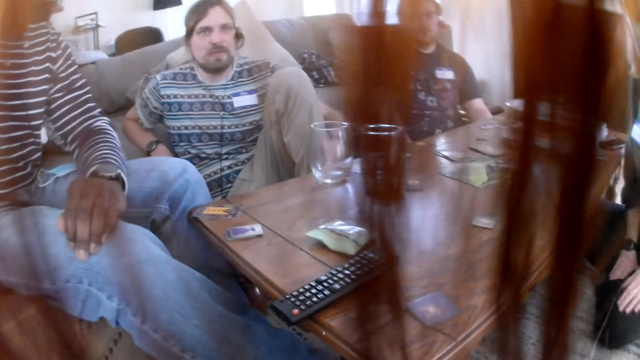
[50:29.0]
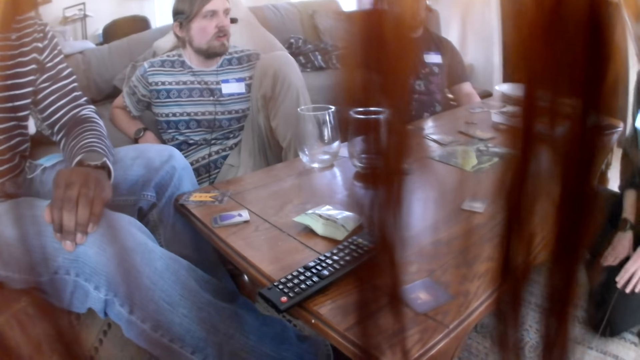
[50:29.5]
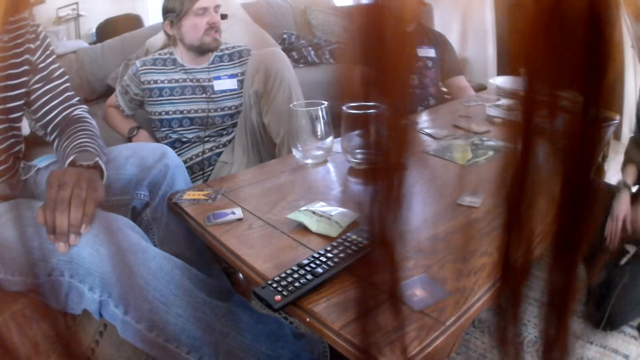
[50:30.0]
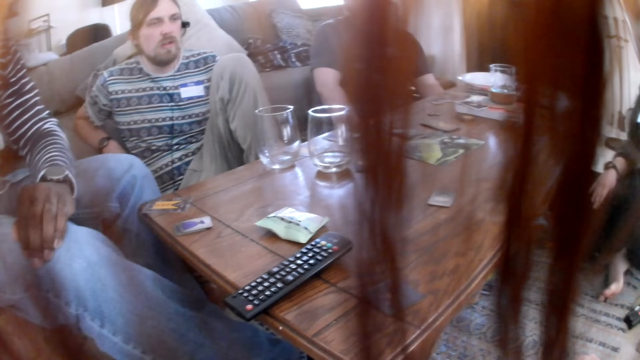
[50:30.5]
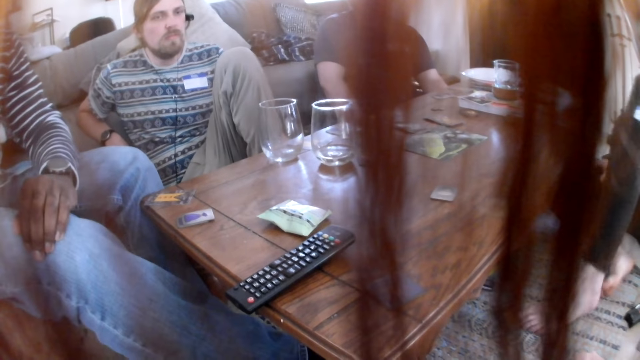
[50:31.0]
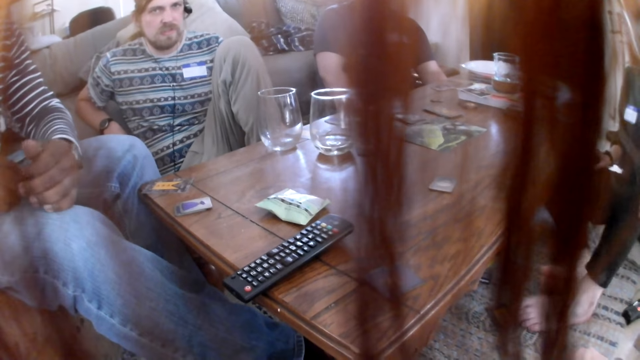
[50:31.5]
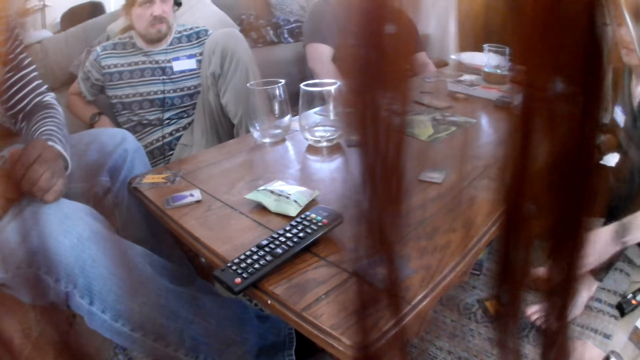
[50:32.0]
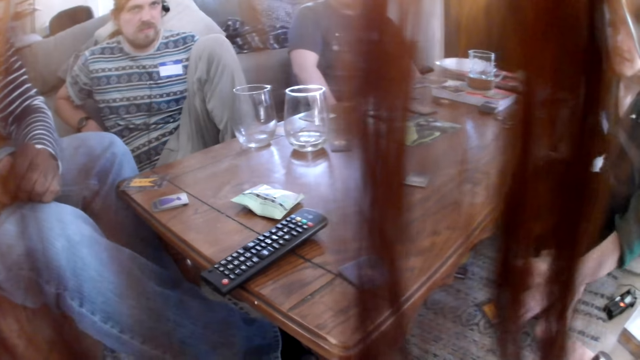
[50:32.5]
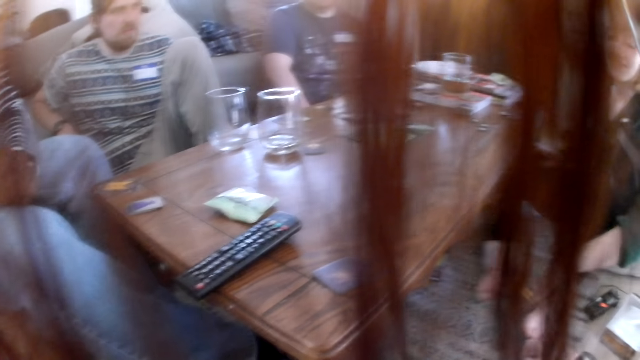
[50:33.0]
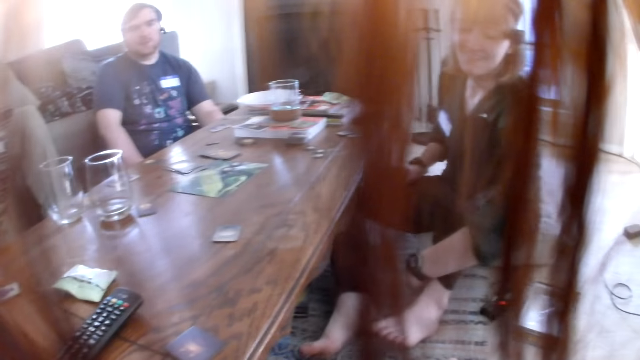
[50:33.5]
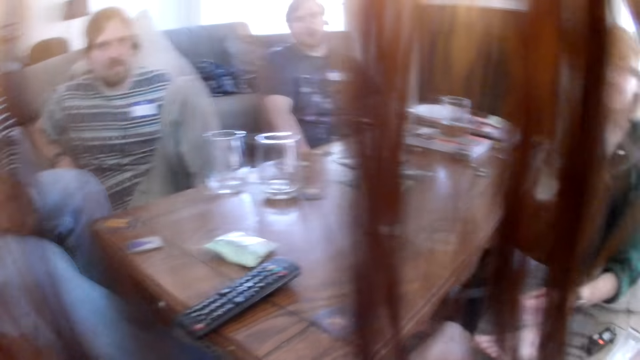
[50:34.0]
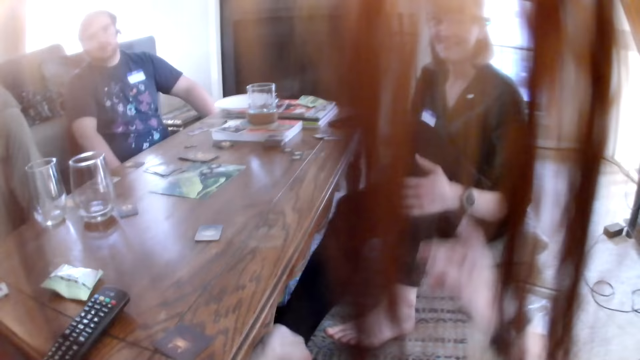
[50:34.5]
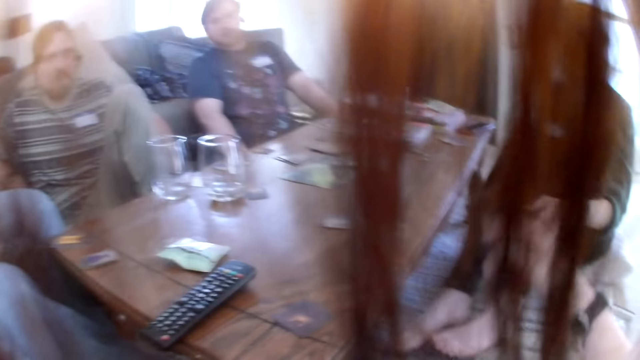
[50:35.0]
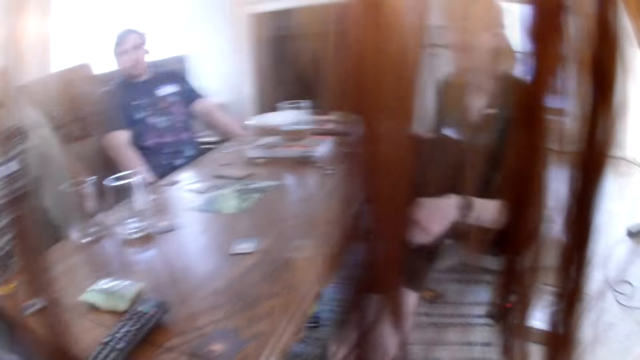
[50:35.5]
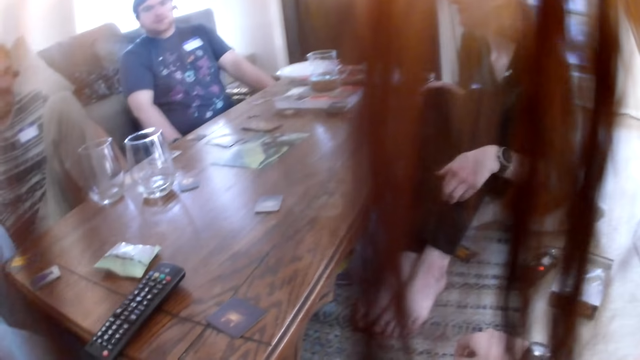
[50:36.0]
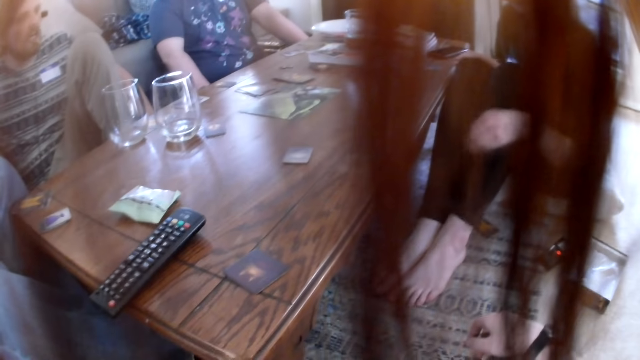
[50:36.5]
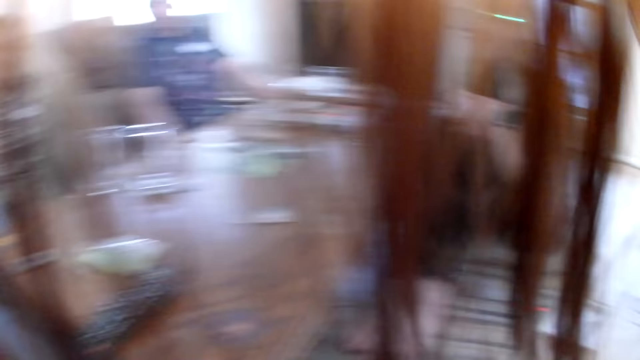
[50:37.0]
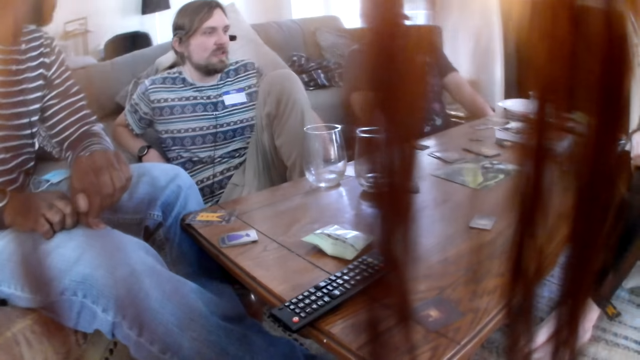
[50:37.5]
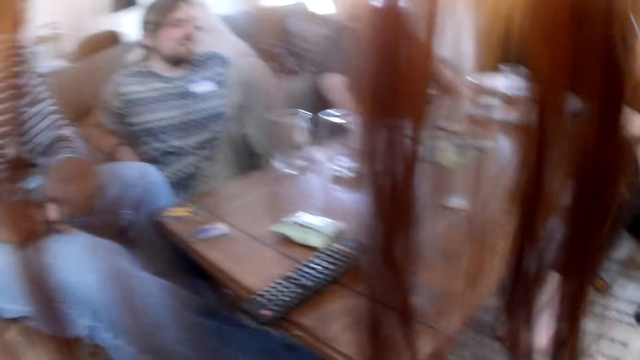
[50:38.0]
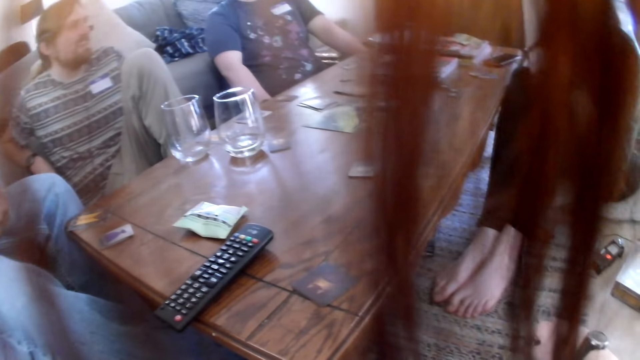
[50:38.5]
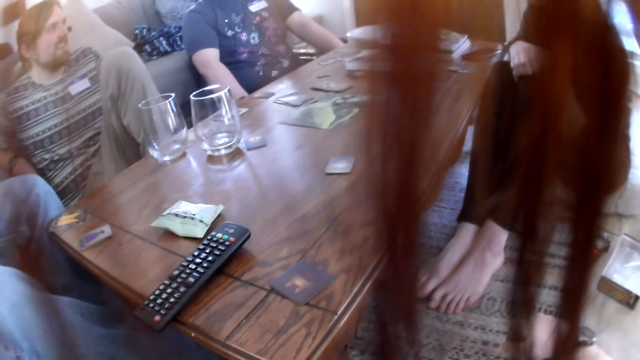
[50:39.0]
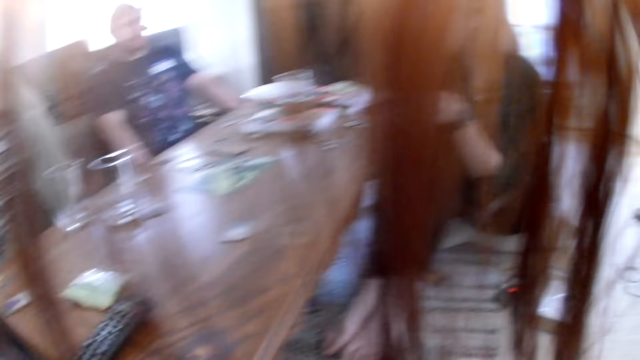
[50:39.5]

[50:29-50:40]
The male converses with the camera wearer. The male interacts with the camera wearer.

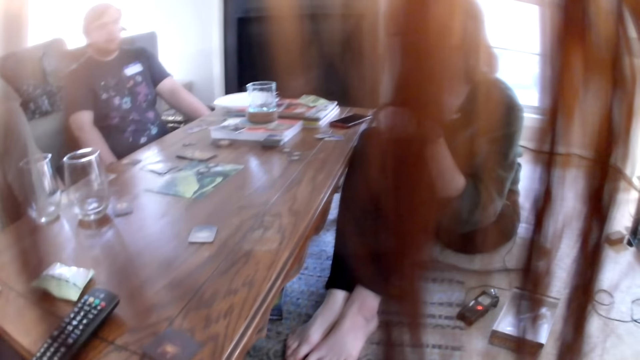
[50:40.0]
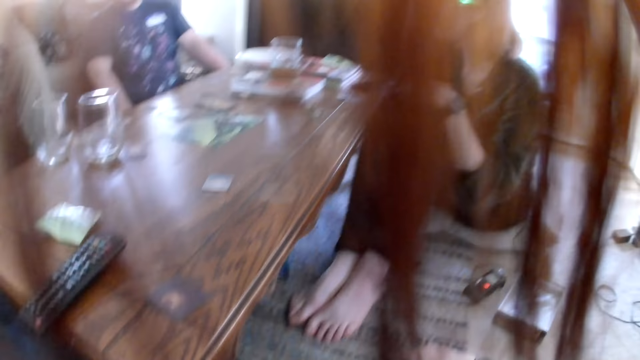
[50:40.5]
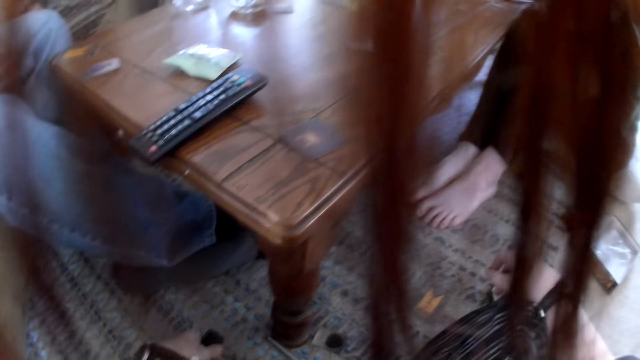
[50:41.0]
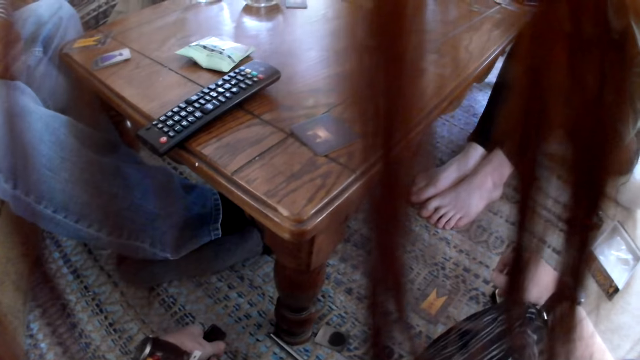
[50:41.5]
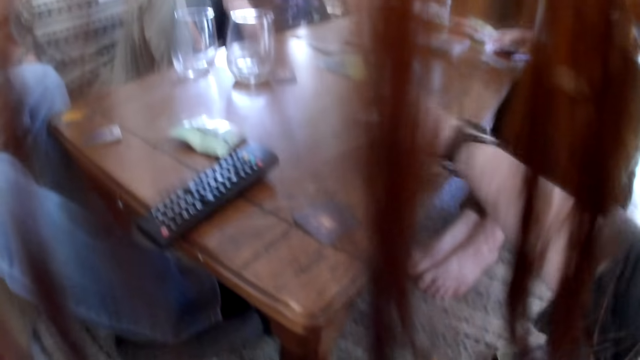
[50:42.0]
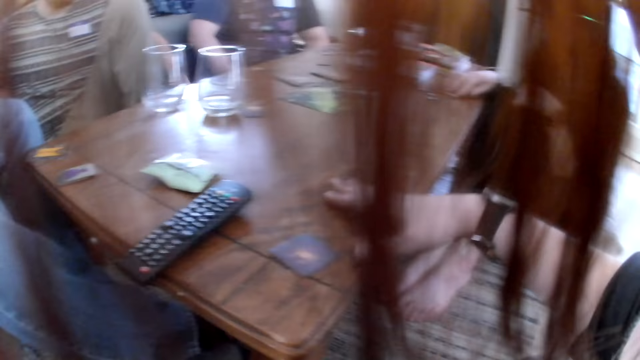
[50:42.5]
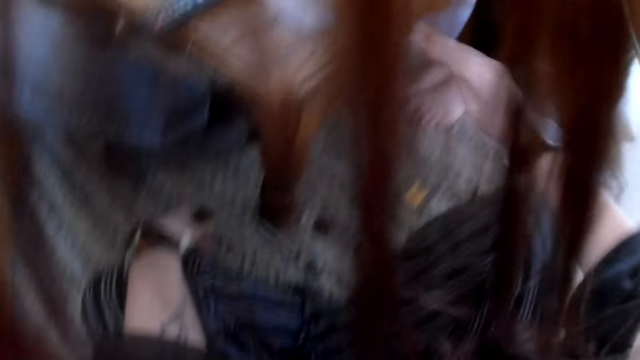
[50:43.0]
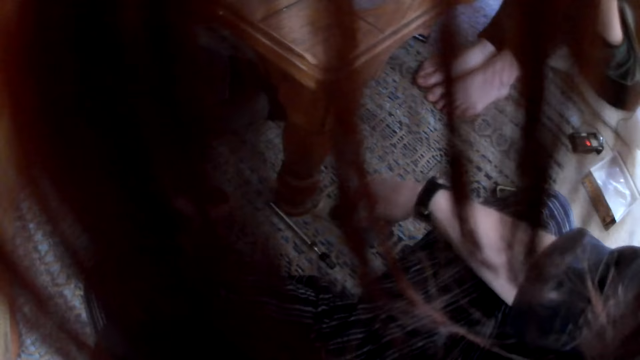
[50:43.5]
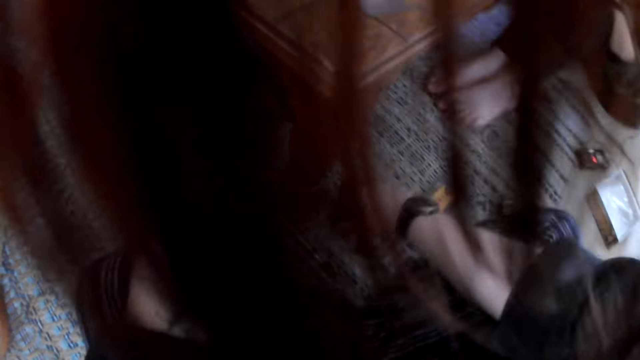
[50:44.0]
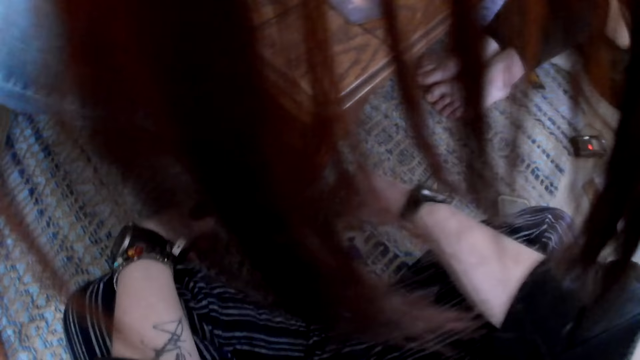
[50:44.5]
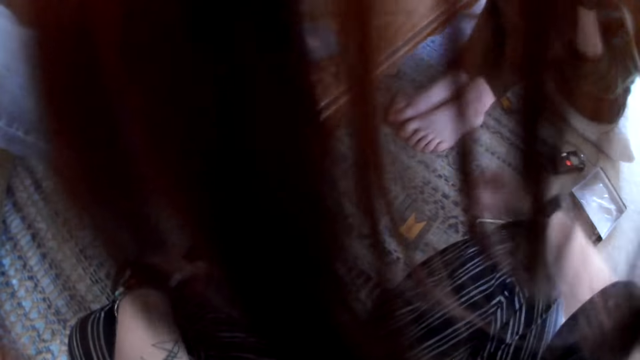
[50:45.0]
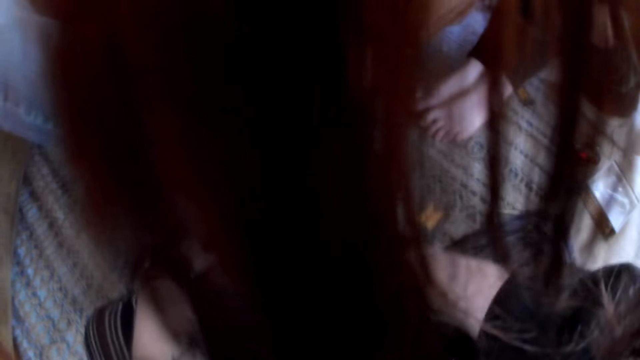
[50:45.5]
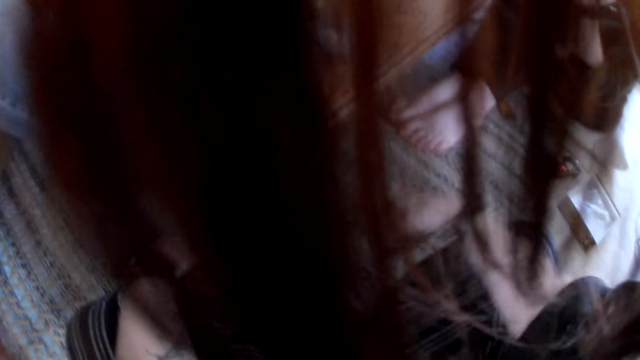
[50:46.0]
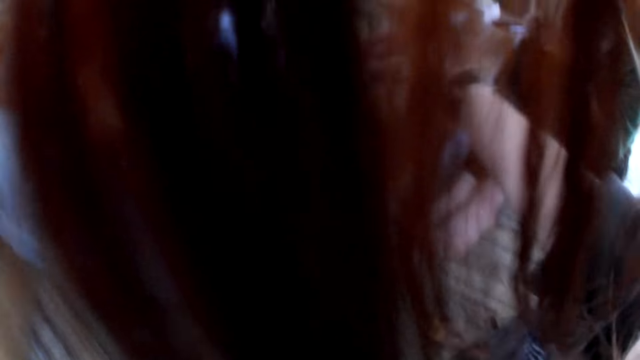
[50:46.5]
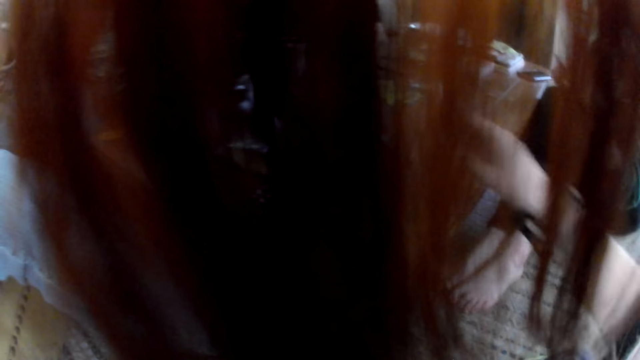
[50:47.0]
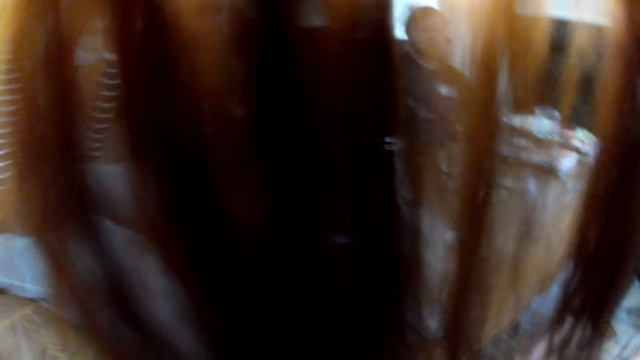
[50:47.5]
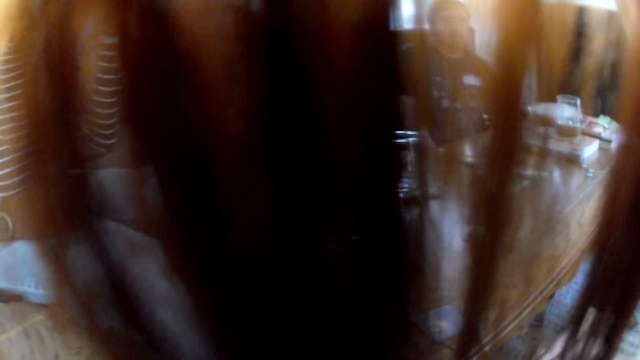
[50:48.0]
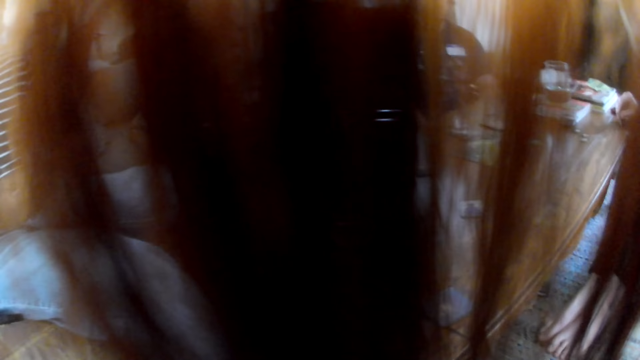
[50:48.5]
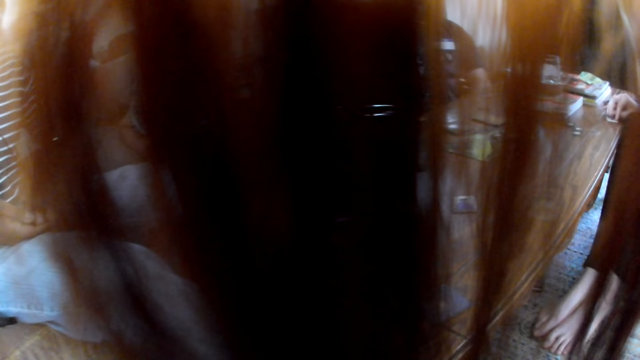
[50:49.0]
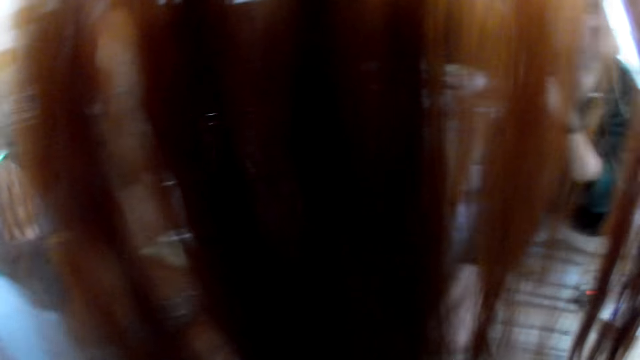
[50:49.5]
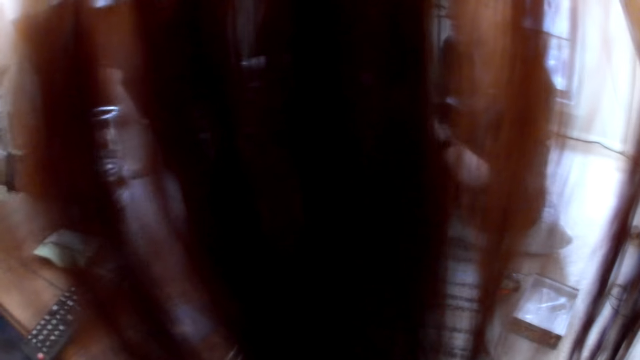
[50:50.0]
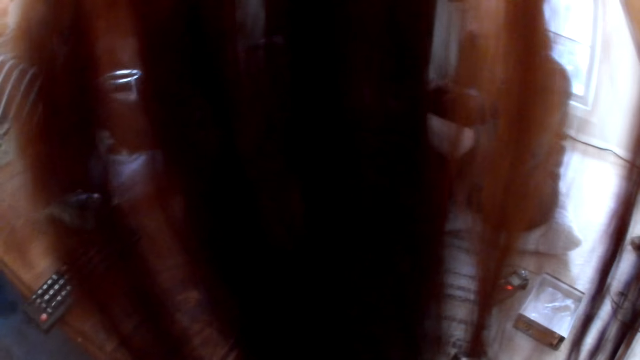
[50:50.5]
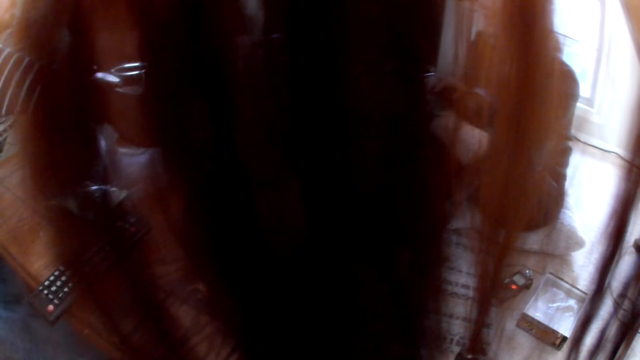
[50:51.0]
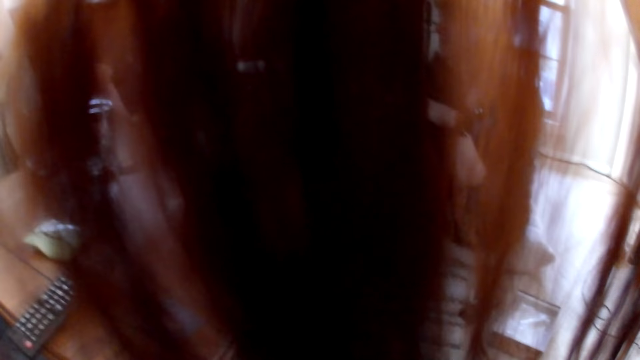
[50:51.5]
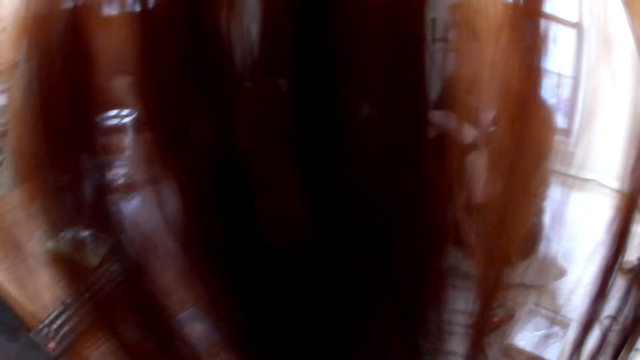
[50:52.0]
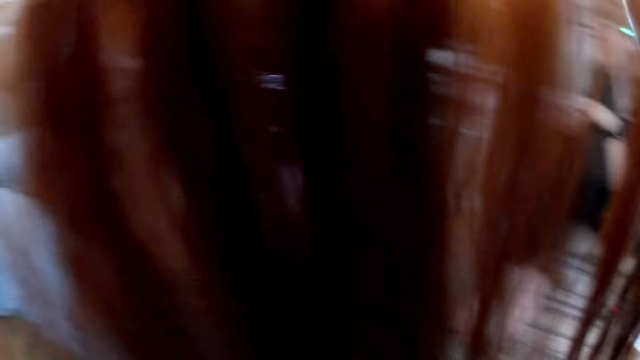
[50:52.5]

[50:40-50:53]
The camera wearer picks a card or chip from the table with her right hand. She drops the card on the floor with her right hand. She adjusts the chip with her hand. She picks something from the table. The man drops the card on the table with his right hand. The male does something. The female does something.
